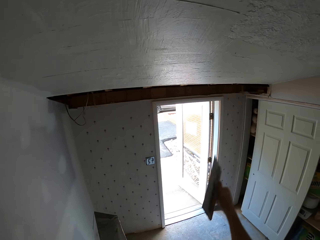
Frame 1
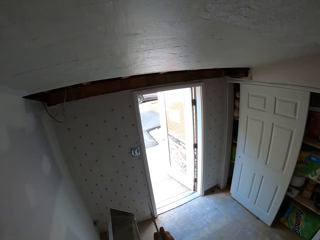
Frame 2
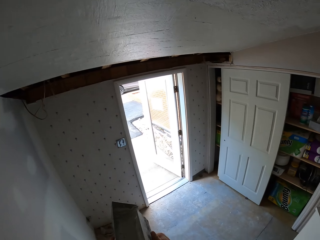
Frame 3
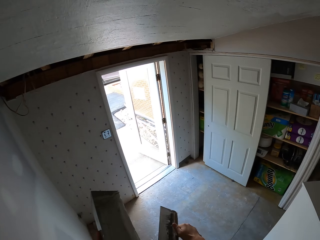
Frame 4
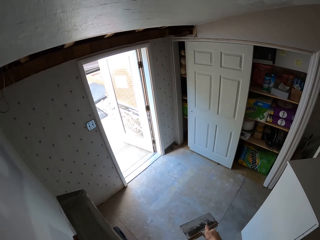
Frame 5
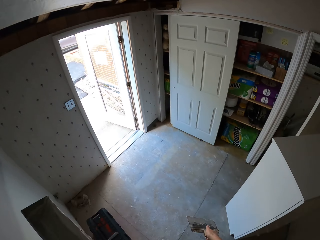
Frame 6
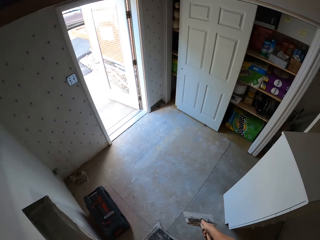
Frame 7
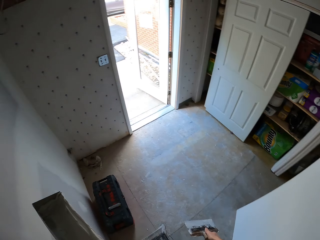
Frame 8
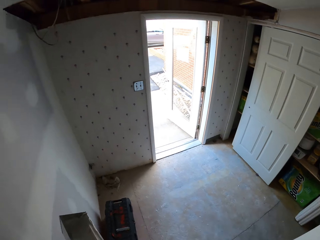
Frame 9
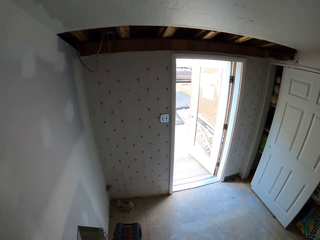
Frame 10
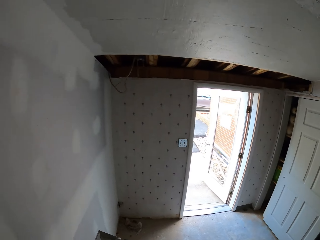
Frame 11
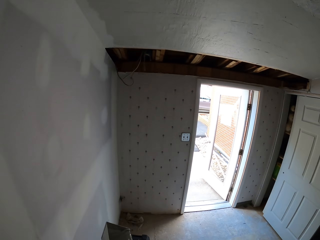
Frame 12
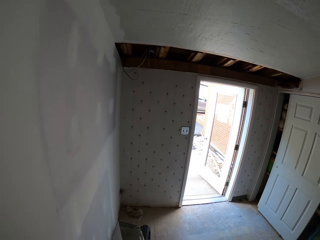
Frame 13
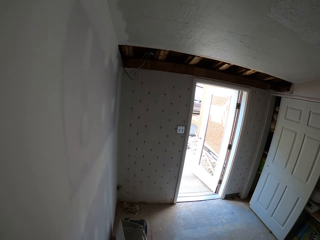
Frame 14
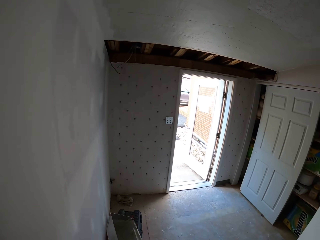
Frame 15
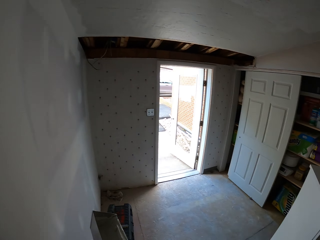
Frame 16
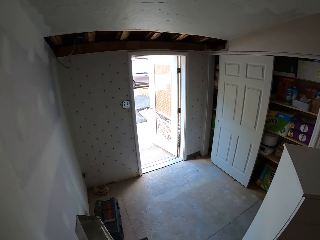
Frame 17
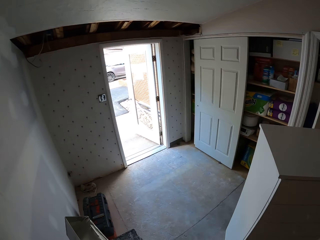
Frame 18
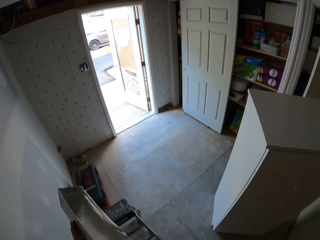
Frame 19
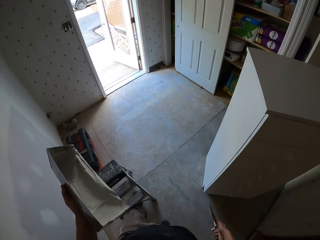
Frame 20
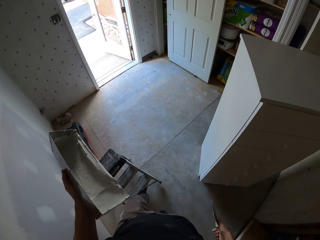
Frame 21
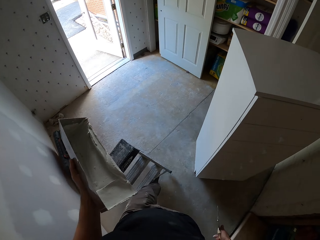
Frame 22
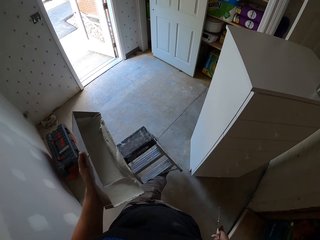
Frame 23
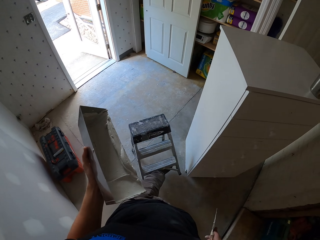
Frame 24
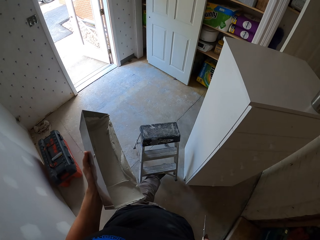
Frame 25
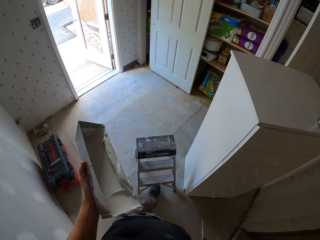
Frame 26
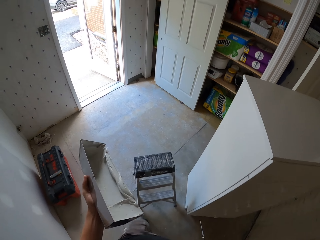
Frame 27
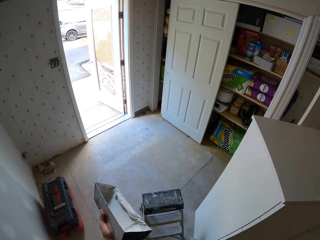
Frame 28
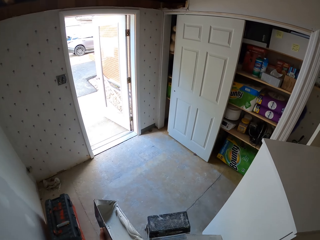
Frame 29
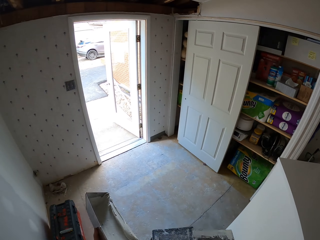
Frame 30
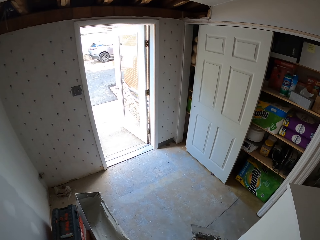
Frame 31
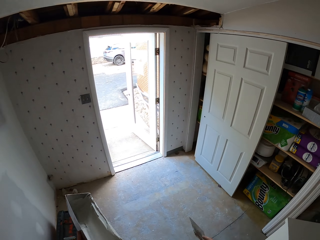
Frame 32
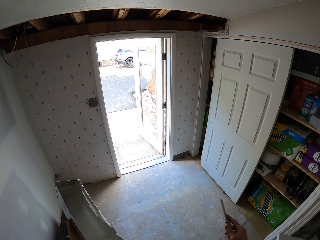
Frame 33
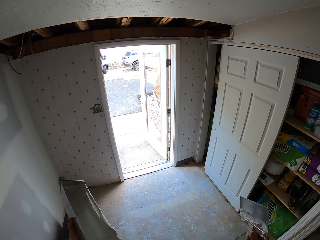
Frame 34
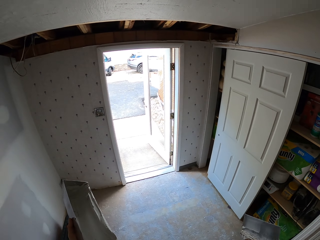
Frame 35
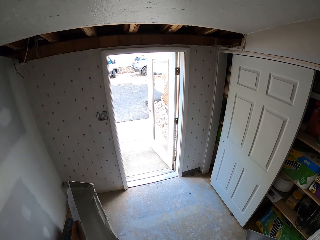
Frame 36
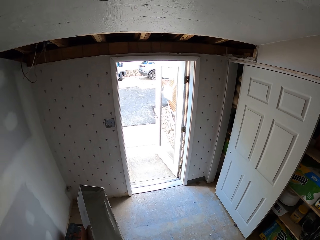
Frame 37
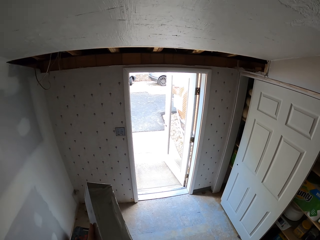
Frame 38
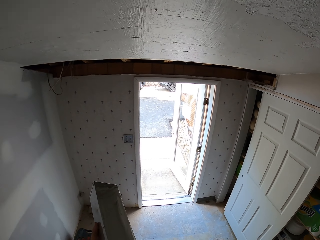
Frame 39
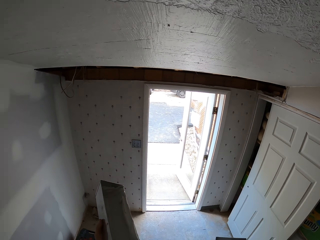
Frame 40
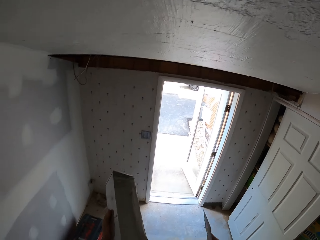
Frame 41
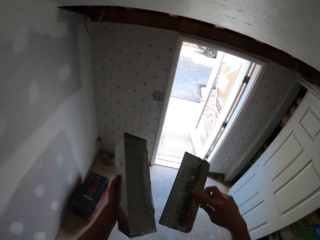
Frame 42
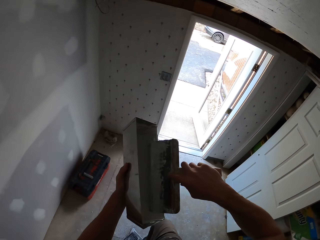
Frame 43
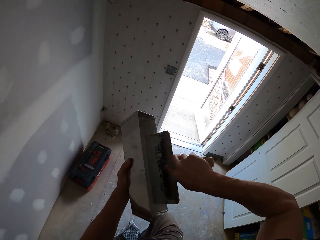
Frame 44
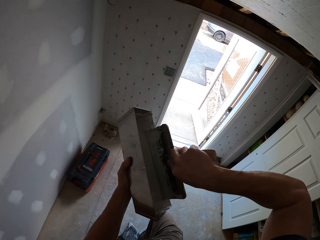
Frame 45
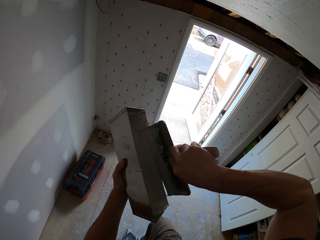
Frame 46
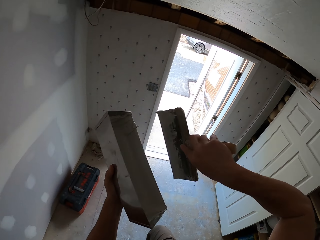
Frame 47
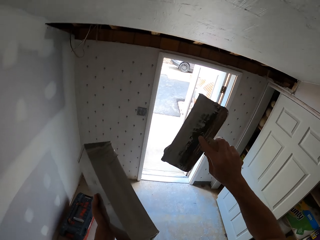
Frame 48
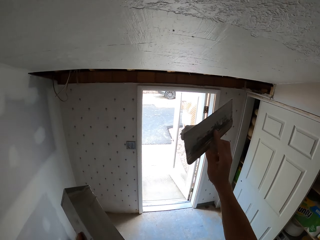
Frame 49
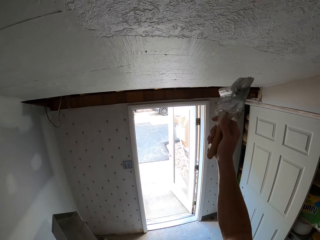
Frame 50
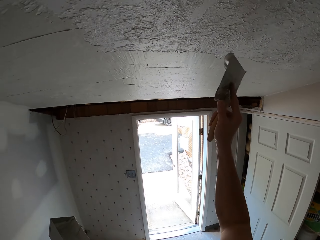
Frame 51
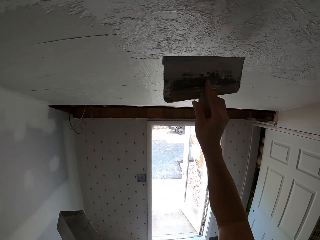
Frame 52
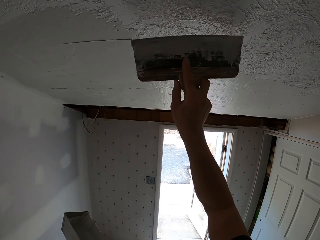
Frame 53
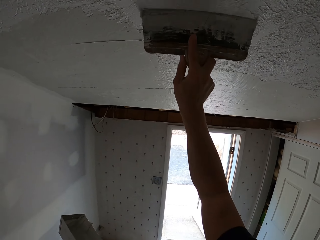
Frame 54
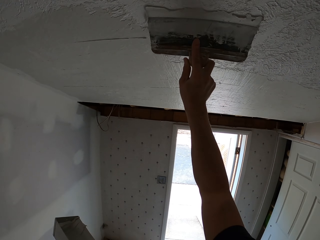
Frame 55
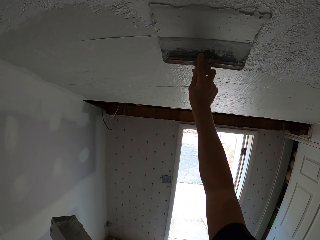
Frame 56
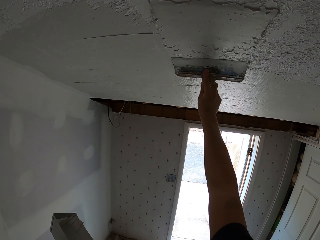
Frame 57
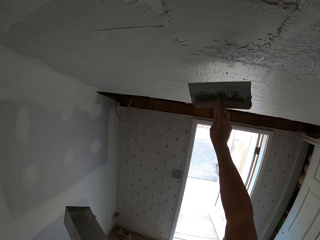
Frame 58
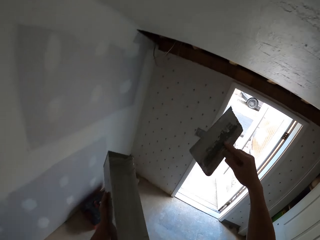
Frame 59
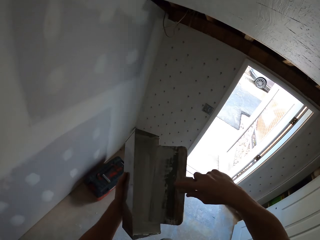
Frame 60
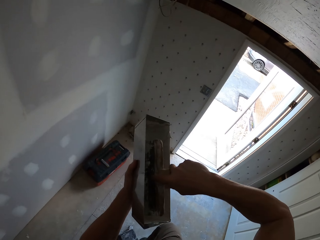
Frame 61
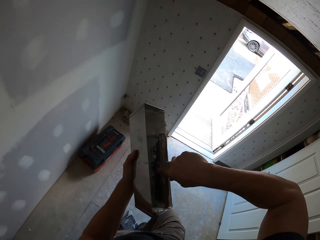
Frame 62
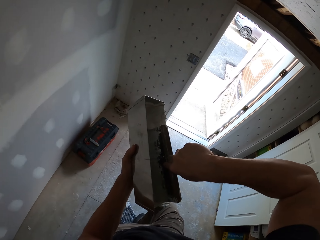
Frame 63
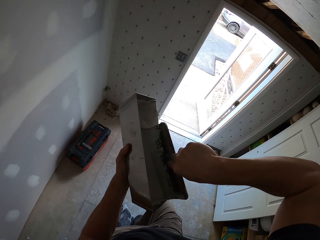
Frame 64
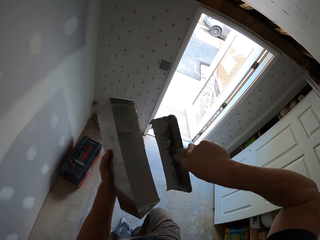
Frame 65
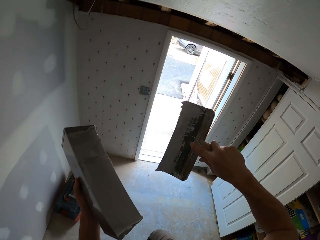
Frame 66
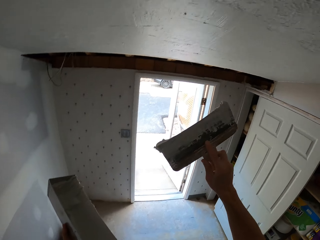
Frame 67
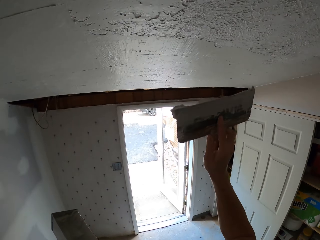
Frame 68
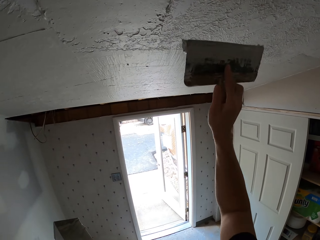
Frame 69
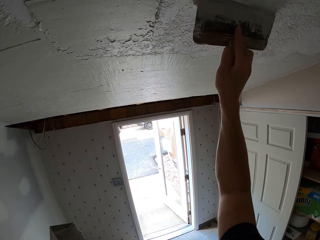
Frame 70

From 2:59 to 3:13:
The camera wearer removes the plaster from the masonry trowel. He wipes the brush on a container. He pushes the ladder with his leg. He pulls the stool ladder with his leg. He climbs the ladder. He picks plaster with the masonry trowel, wipes the brush on the container, plasters the ceiling, paints a wall, picks plaster with the masonry trowel, puts the brush inside a paint, and plasters the ceiling.

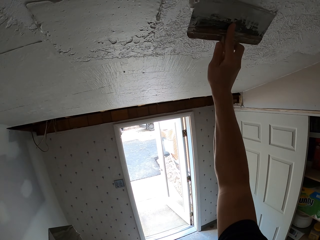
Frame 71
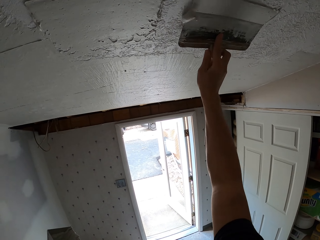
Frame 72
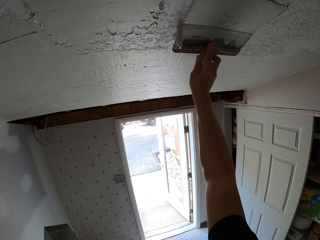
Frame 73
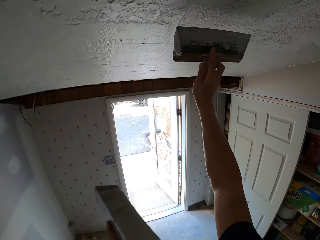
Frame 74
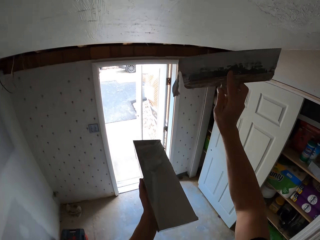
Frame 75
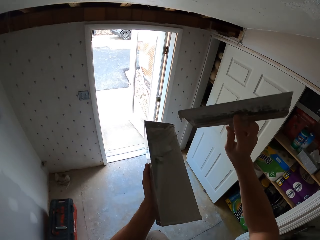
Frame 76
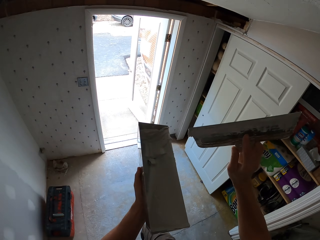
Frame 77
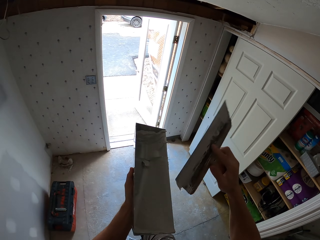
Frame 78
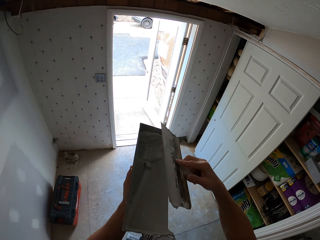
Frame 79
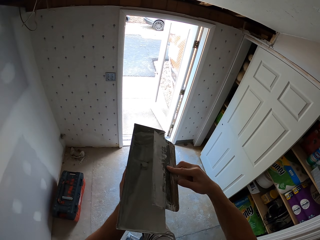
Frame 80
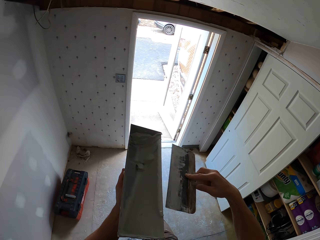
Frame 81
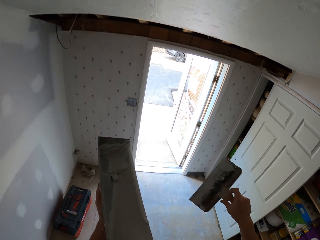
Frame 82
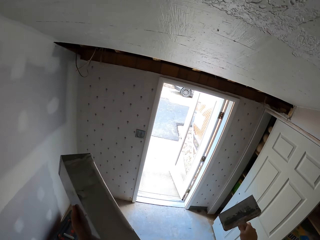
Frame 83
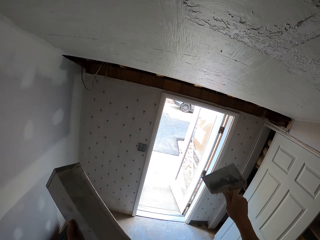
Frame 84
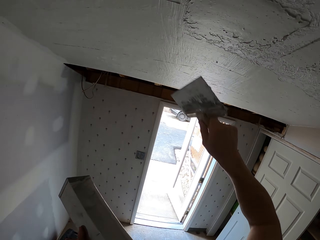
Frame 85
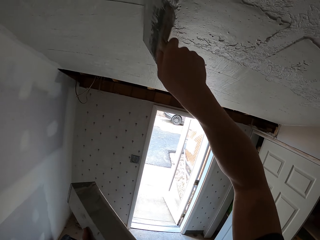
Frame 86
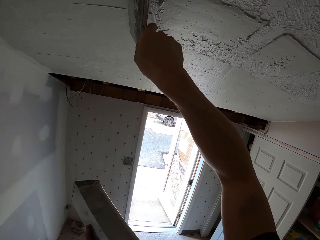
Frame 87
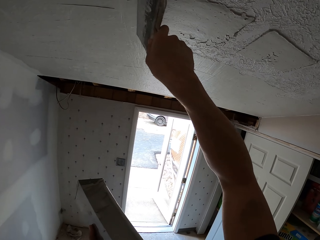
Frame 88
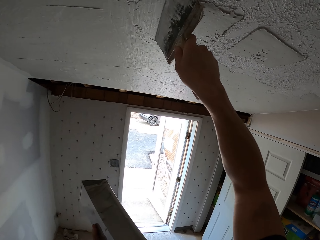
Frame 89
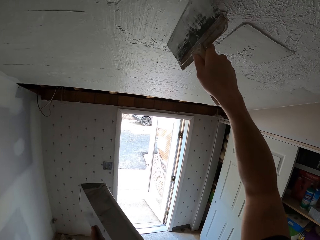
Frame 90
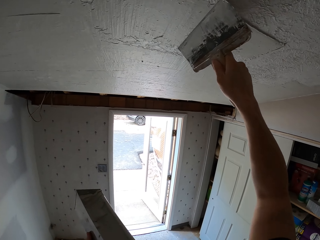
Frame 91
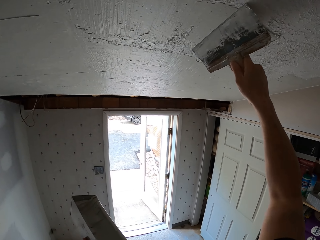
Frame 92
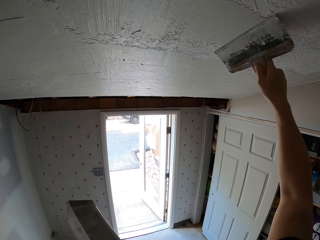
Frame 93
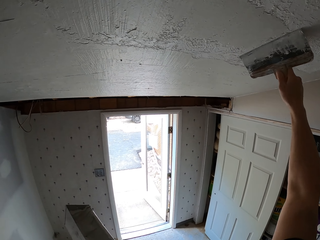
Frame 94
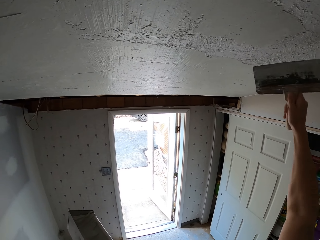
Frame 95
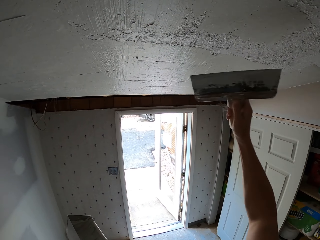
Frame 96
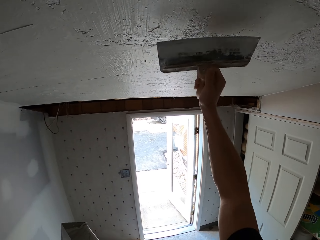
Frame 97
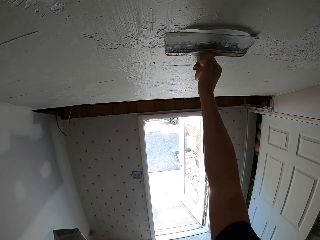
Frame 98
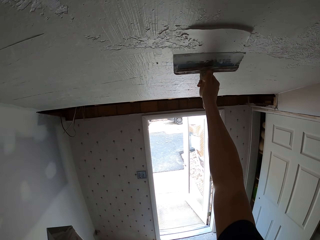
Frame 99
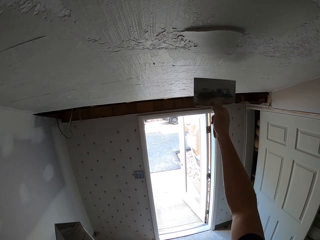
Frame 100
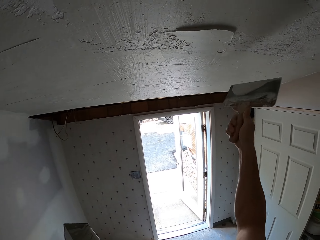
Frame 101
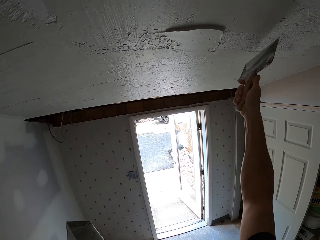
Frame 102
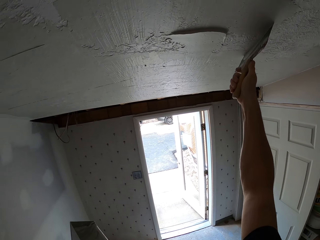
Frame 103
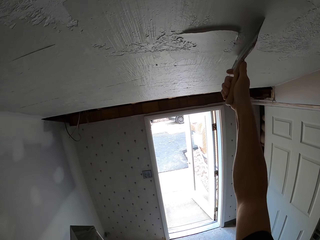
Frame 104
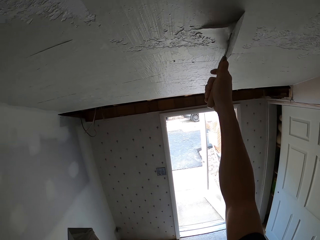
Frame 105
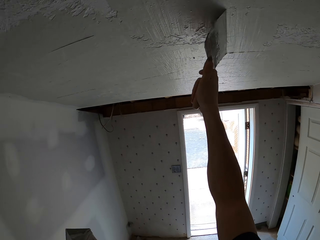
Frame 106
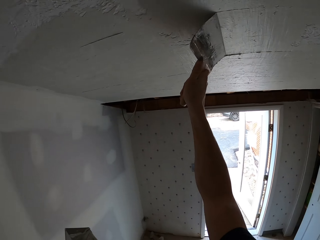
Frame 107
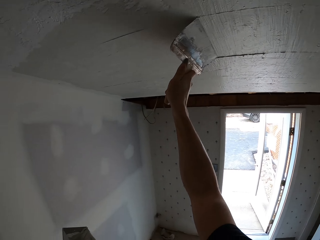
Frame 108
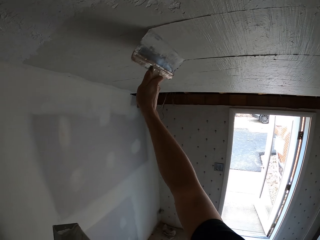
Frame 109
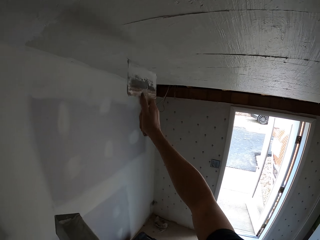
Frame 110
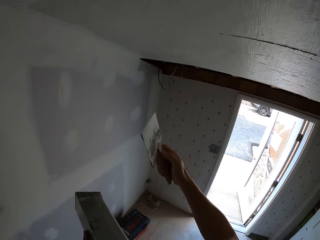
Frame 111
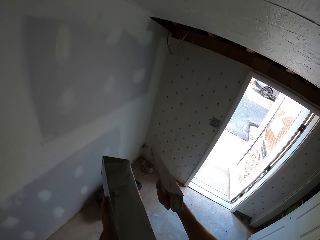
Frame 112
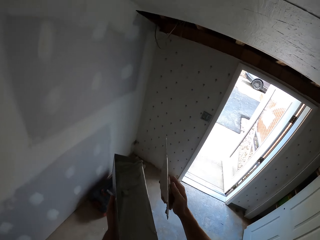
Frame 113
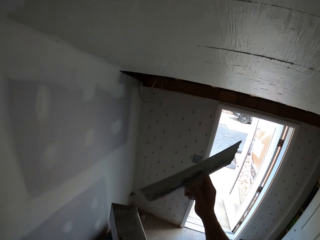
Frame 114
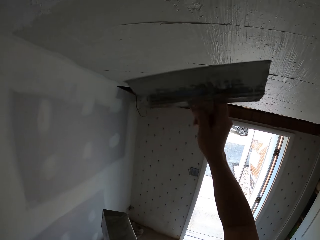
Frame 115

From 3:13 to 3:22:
The camera wearer paints a wall. They remove the plaster from the masonry trowel, wipe the brush on a container, plaster the ceiling, and paint the wall.
